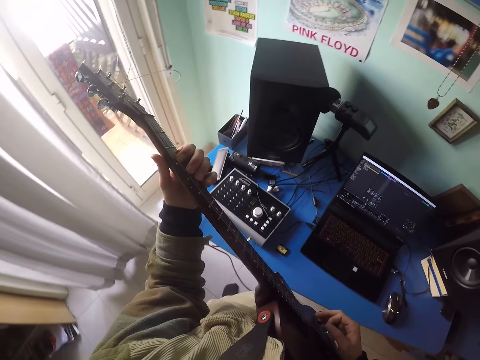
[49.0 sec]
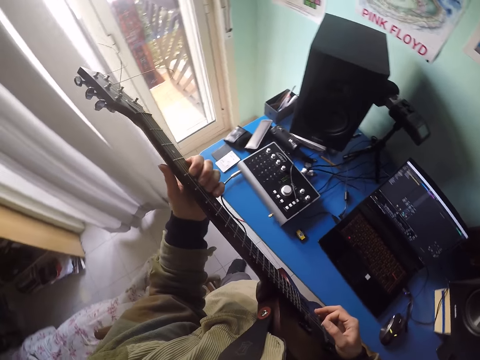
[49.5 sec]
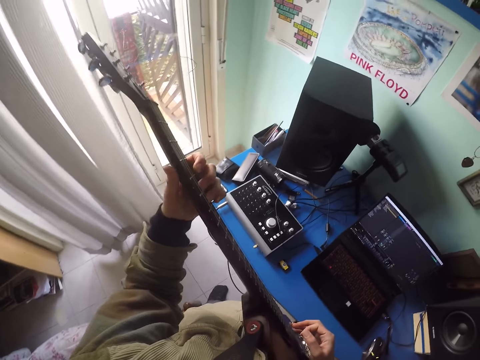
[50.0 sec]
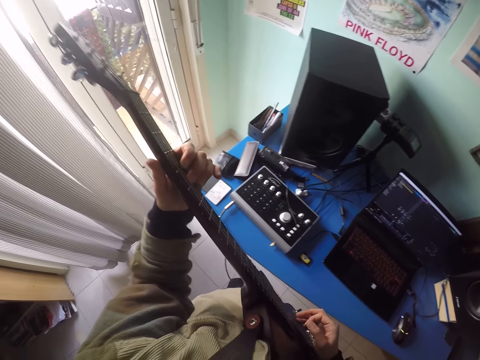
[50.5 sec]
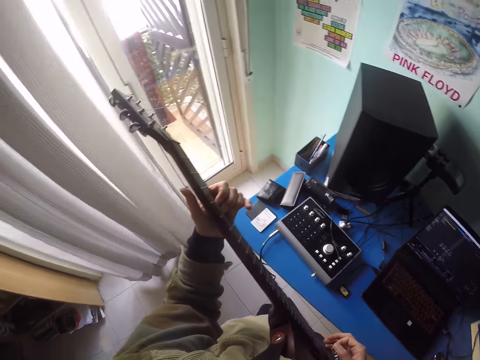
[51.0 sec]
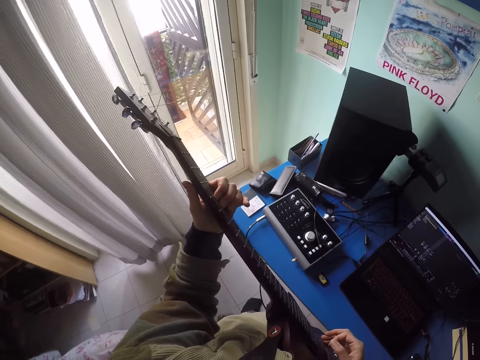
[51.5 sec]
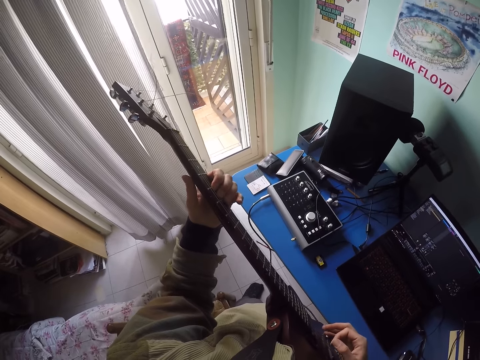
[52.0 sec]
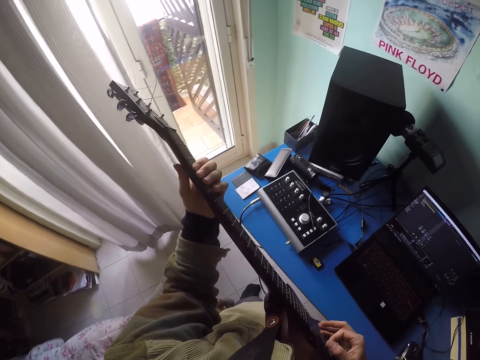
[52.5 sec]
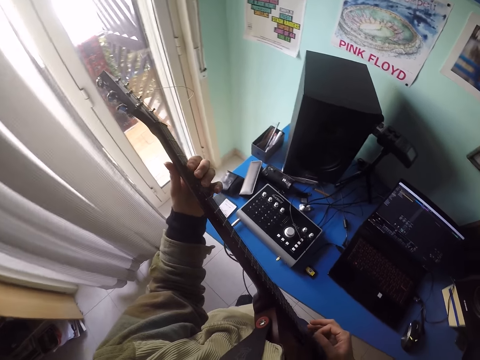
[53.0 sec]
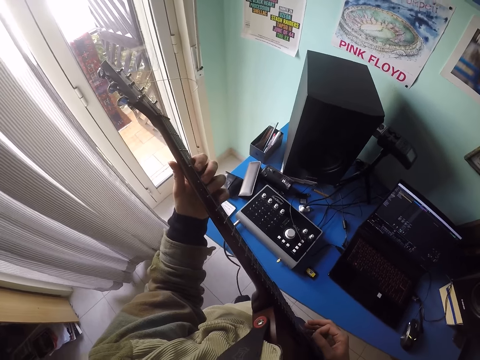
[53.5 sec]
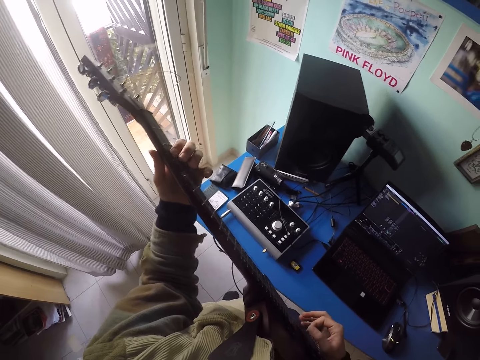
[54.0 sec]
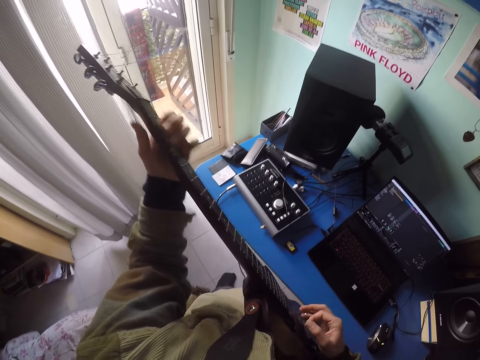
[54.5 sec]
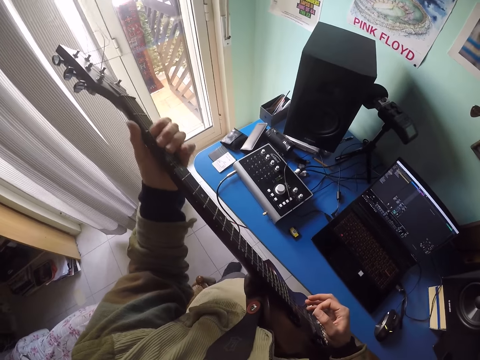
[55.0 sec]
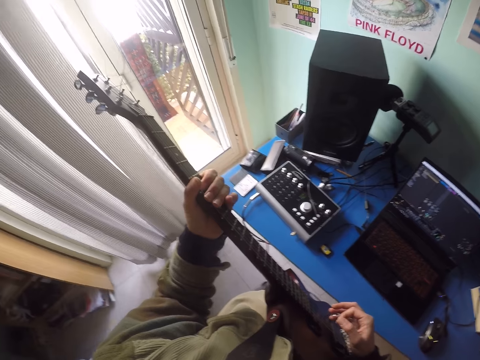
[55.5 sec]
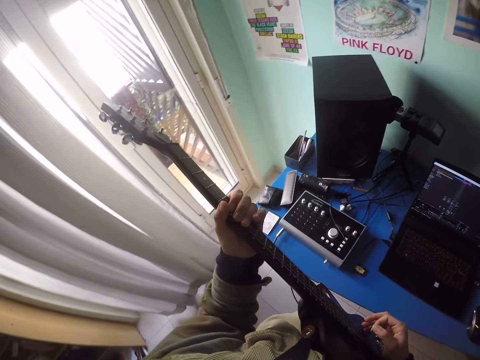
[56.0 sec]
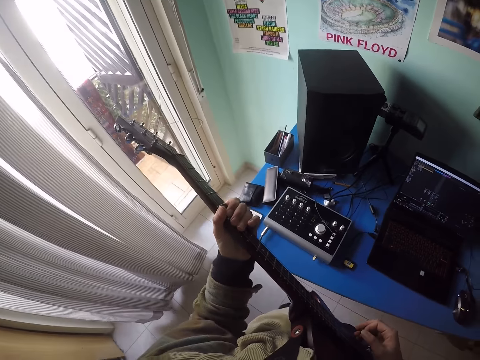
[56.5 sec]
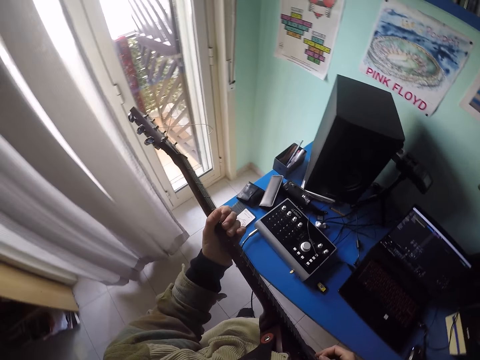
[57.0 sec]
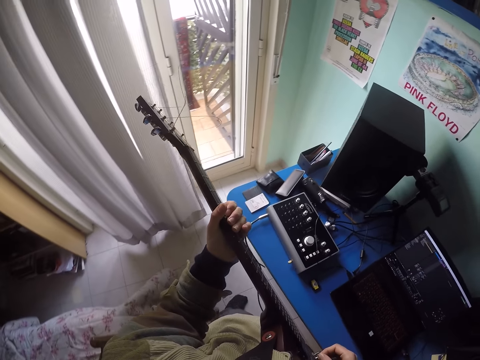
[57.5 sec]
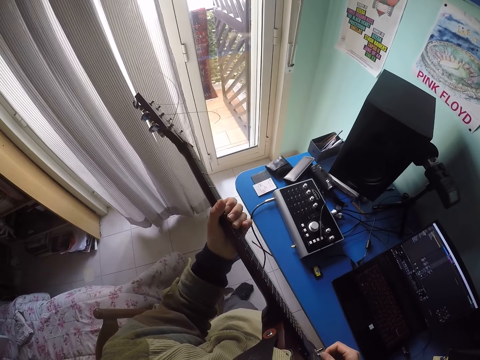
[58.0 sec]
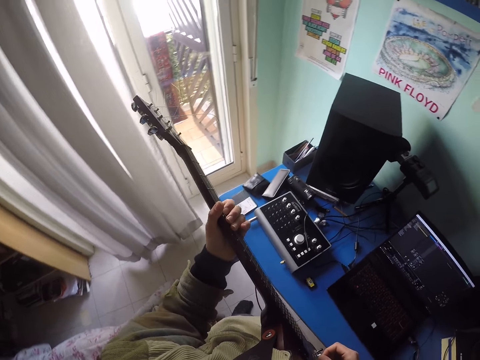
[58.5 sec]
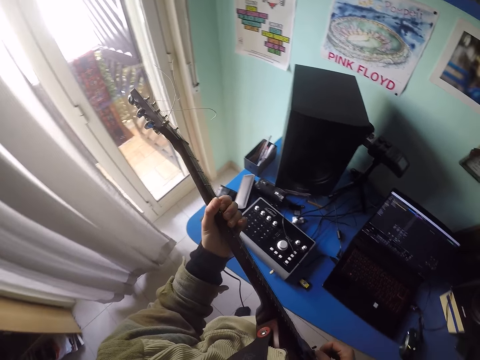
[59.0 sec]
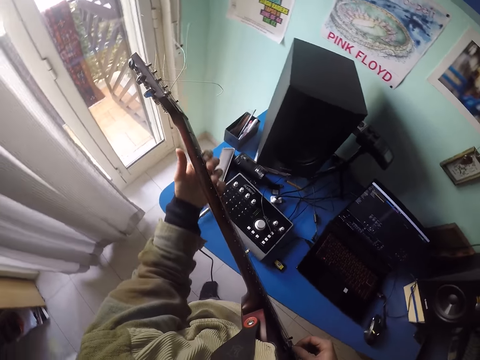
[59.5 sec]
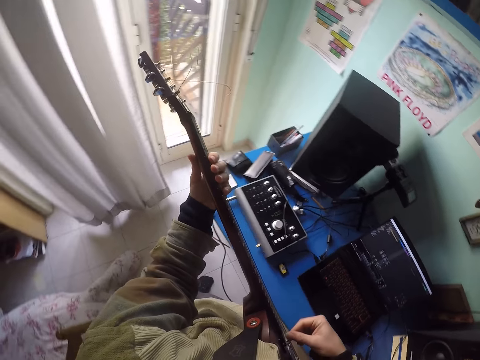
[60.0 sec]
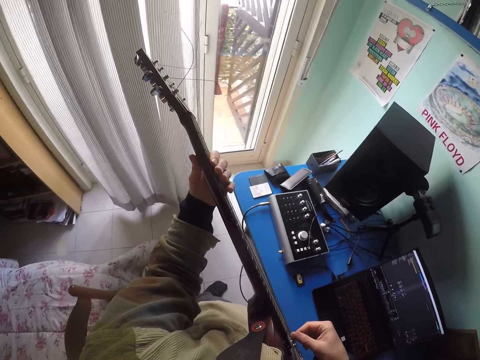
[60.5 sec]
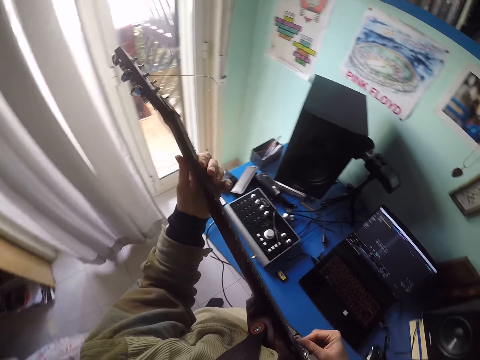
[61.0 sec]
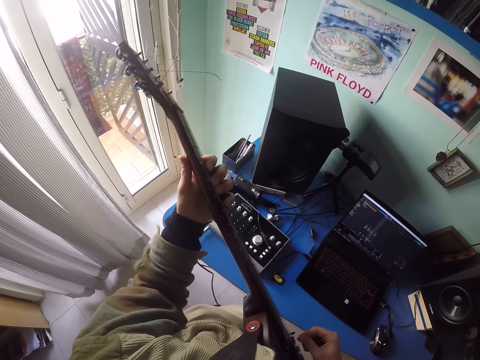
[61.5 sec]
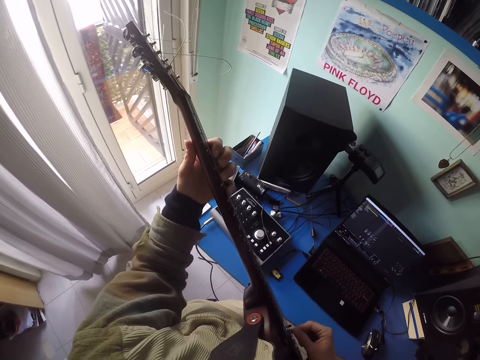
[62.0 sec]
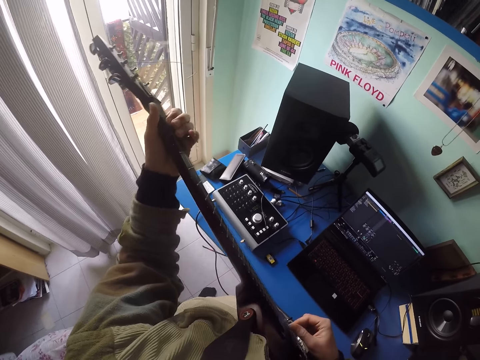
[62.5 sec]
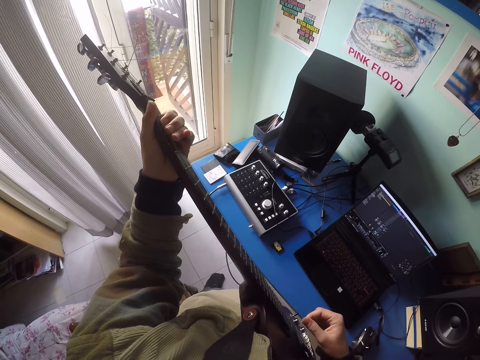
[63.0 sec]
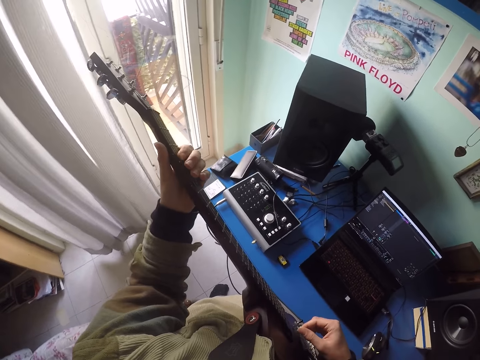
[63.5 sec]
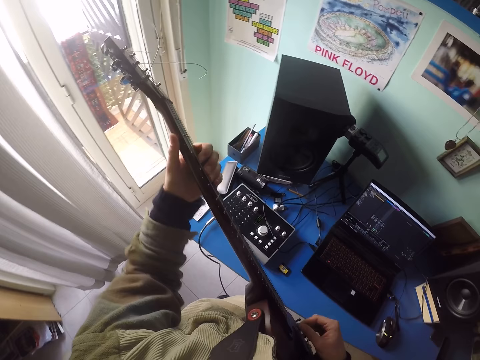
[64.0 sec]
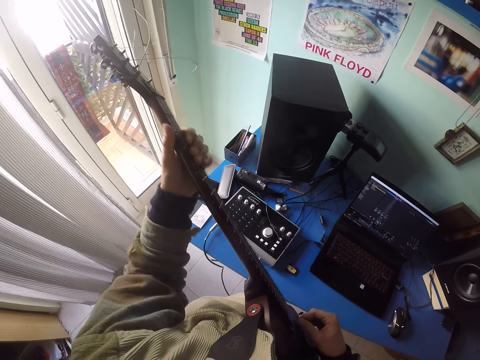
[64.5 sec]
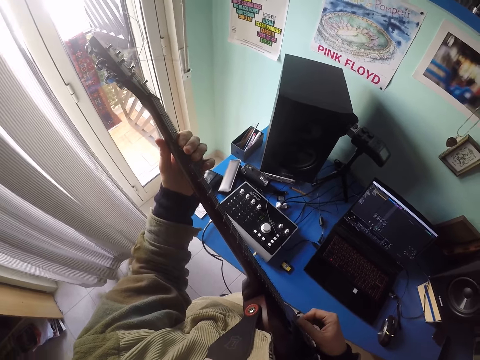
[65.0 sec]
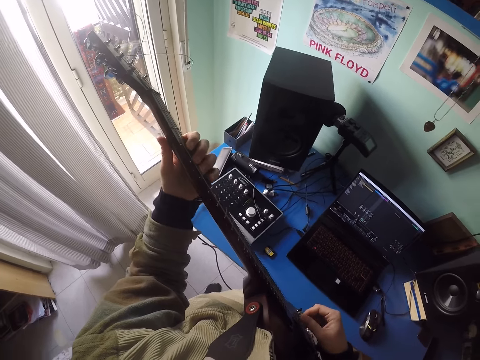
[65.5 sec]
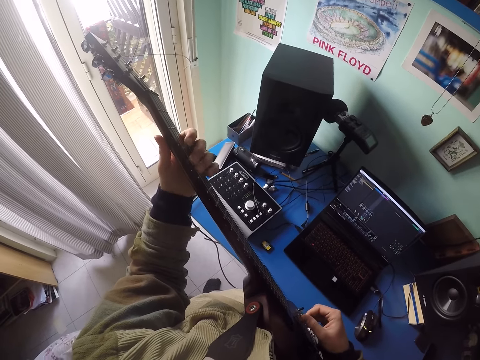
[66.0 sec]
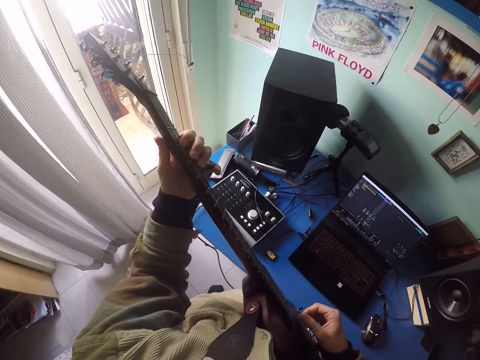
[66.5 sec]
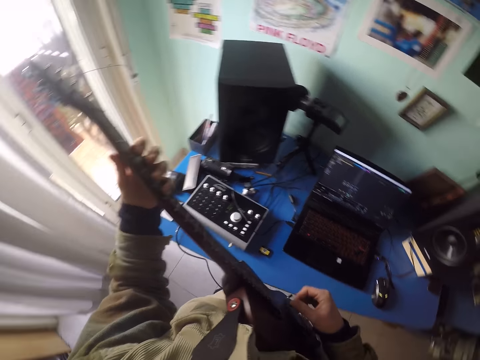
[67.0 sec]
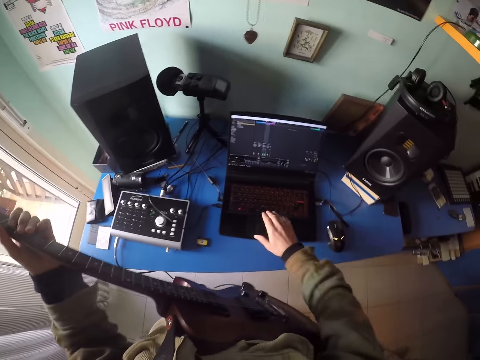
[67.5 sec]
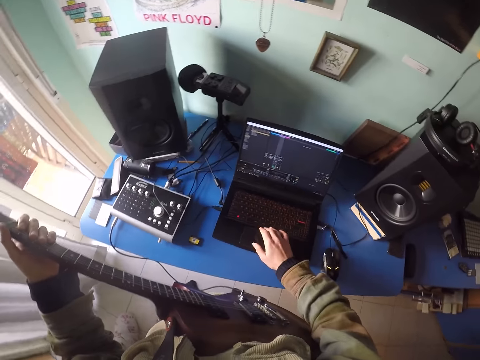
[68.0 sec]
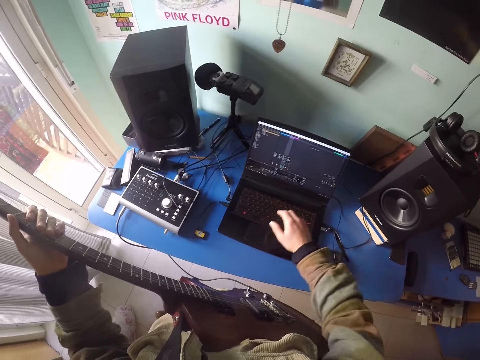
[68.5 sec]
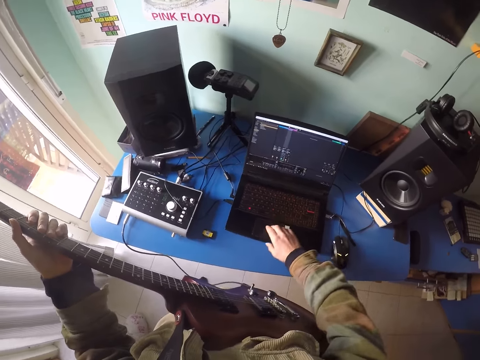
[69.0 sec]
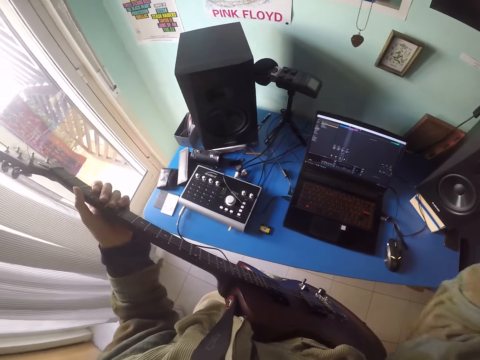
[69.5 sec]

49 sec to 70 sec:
The camera wearer plays the guitar. They look at the laptop. They type something on the keyboard. They operate on the laptop.
